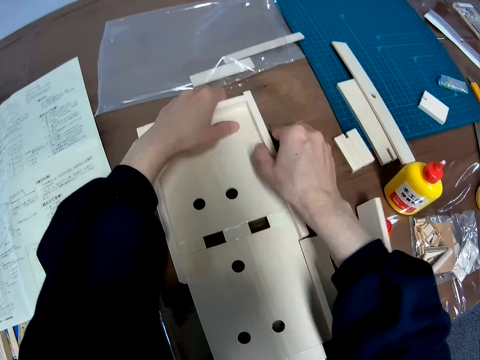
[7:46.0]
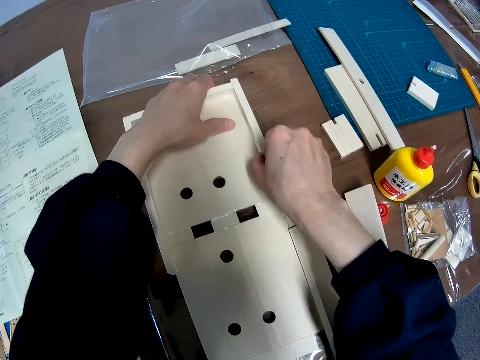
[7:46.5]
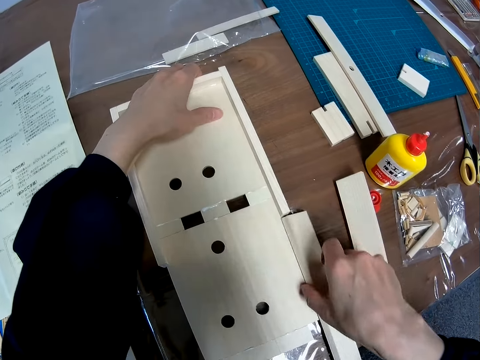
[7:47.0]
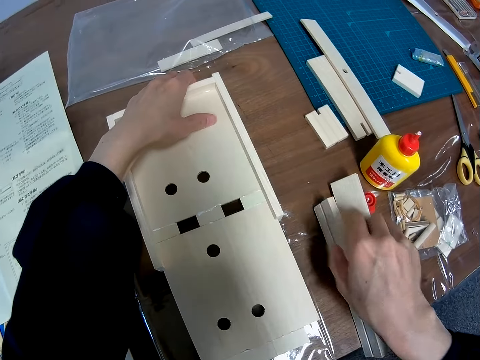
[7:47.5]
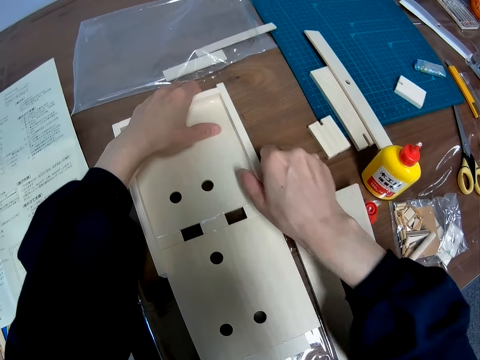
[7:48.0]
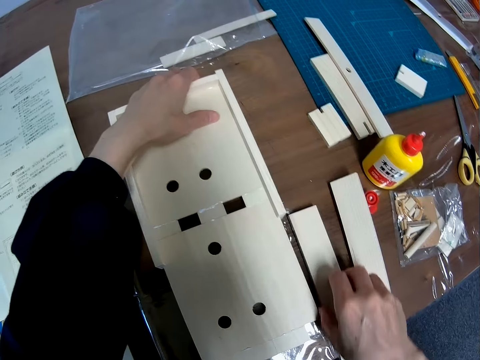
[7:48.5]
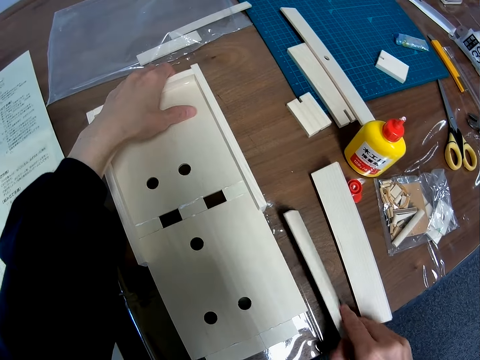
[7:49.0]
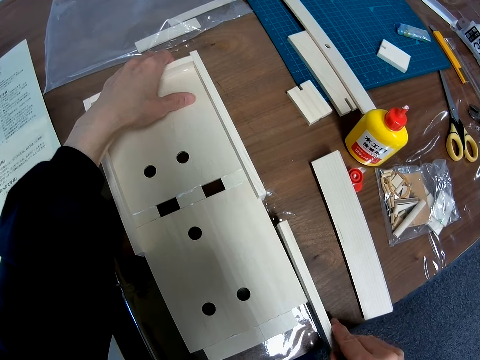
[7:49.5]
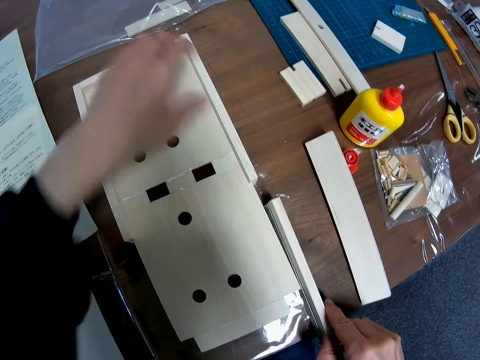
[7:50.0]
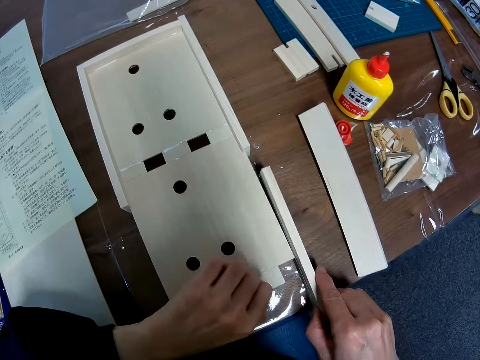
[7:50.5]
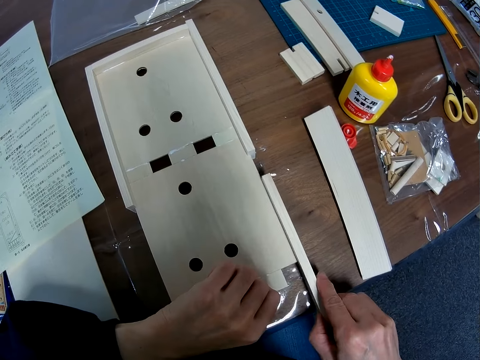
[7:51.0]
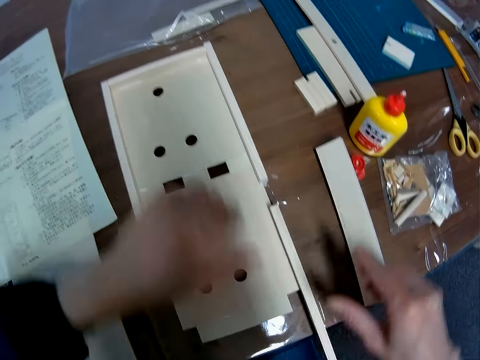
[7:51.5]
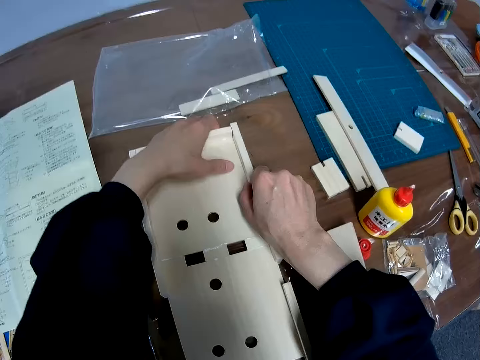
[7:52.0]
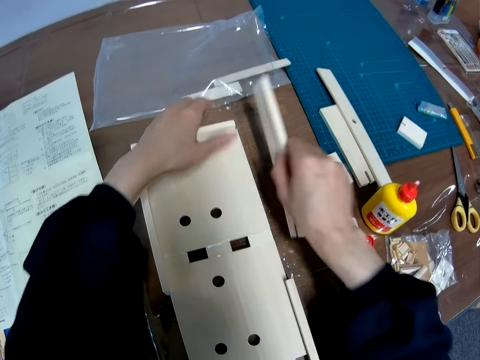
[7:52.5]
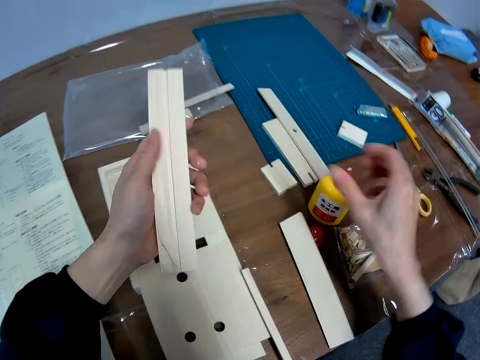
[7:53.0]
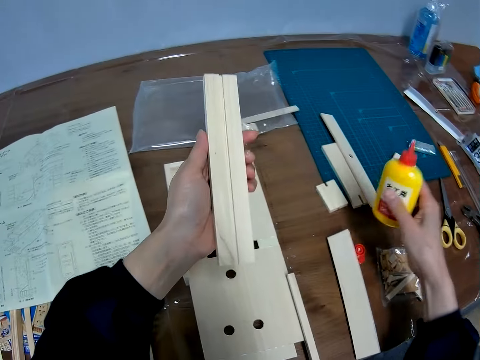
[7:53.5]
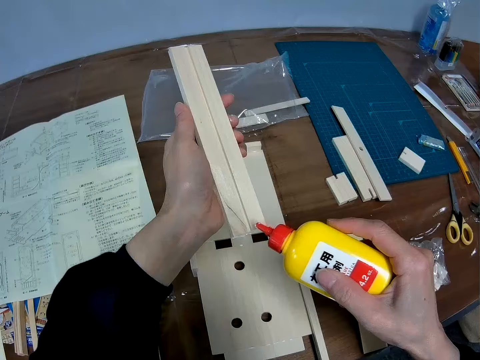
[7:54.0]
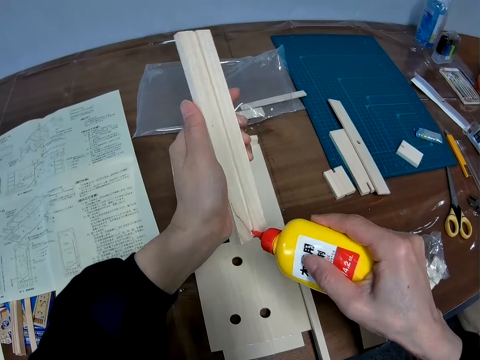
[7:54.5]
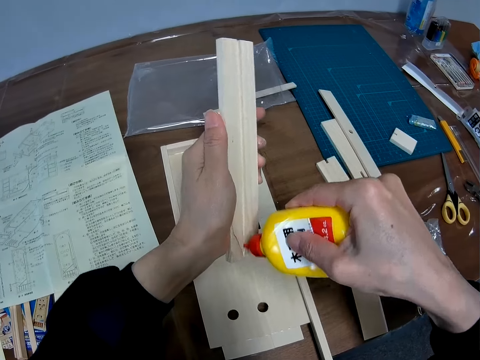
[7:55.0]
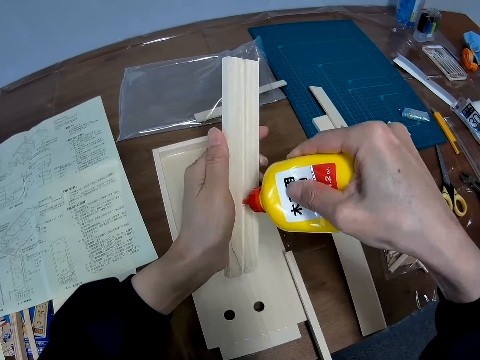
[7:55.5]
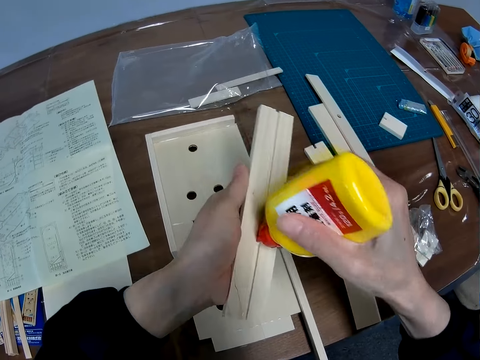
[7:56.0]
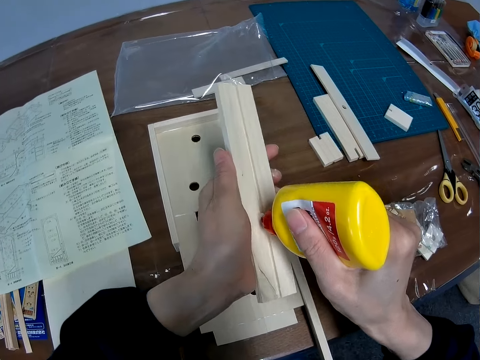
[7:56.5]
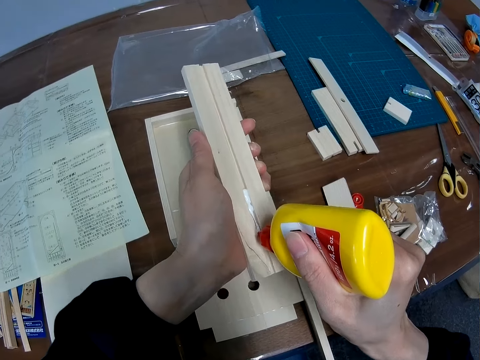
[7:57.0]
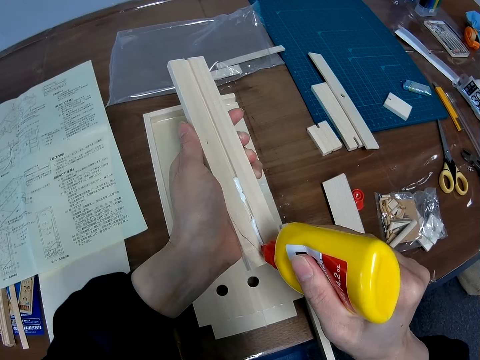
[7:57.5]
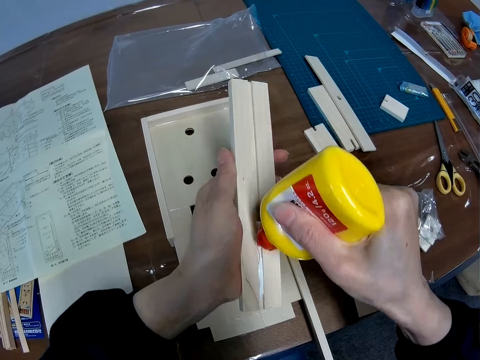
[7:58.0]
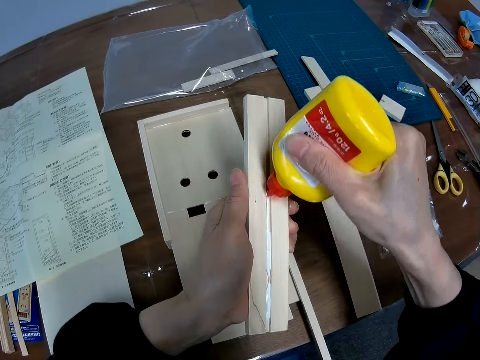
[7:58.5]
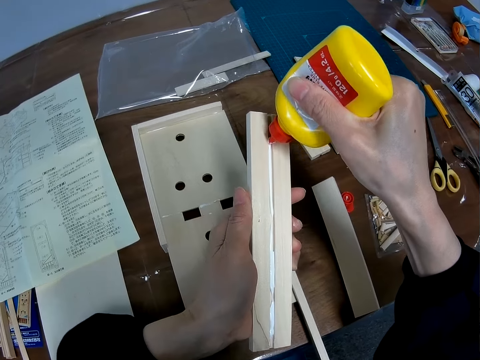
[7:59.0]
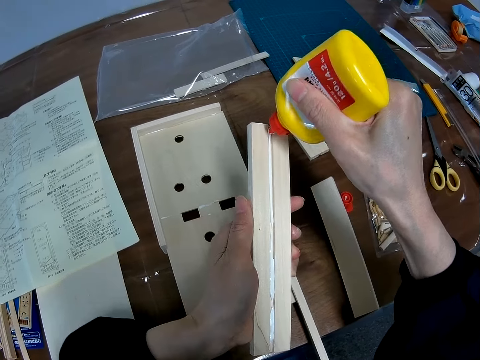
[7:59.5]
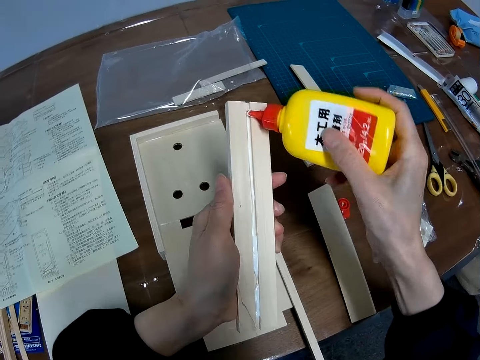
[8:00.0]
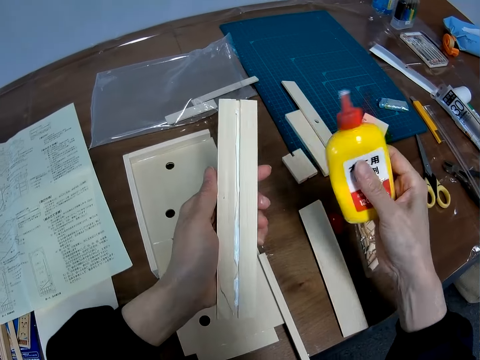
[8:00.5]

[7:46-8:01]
The camera wearer removes the fifth small board wood from the big one. They put the fifth small board wood back on the big board wood. They remove the third small board wood from the big board wood. They pick the wood glue bottle from the table. They put wood glue on the third small board wood.

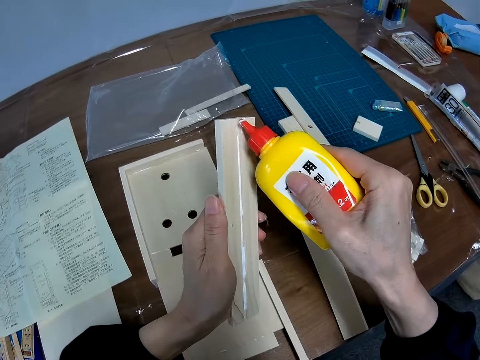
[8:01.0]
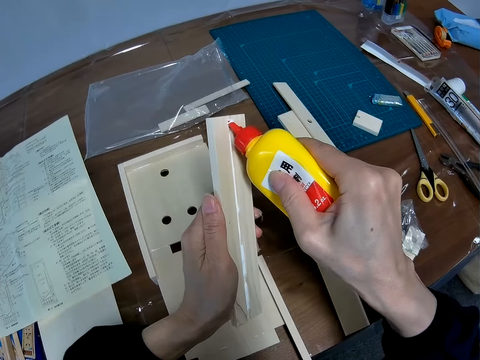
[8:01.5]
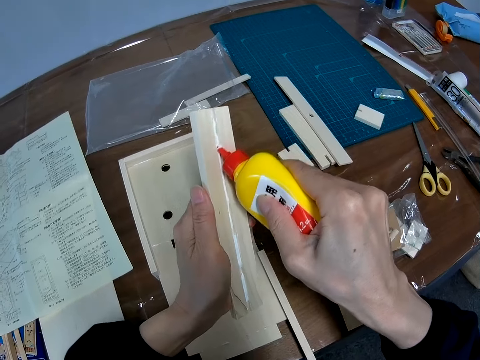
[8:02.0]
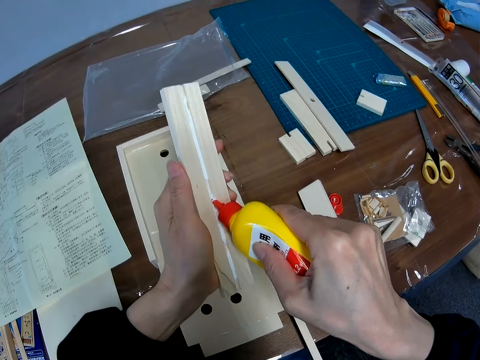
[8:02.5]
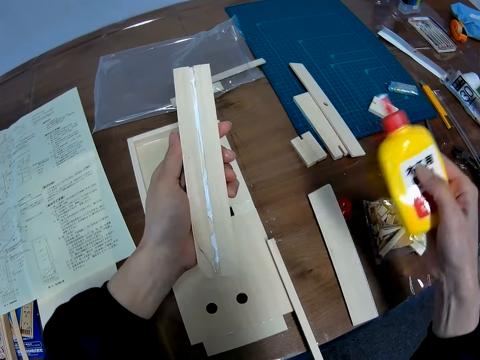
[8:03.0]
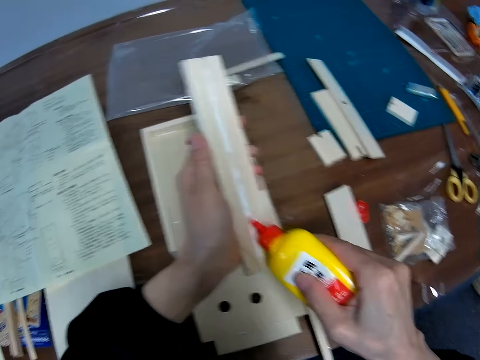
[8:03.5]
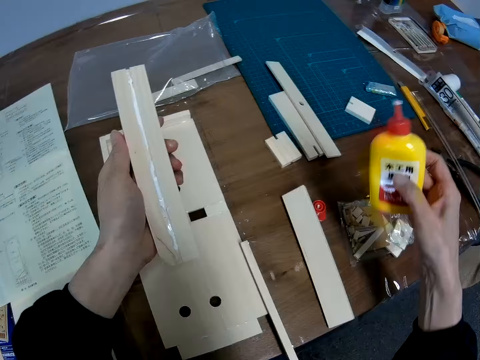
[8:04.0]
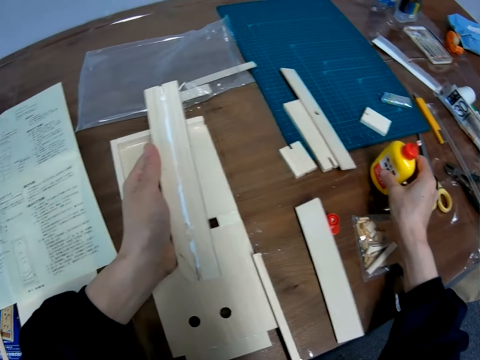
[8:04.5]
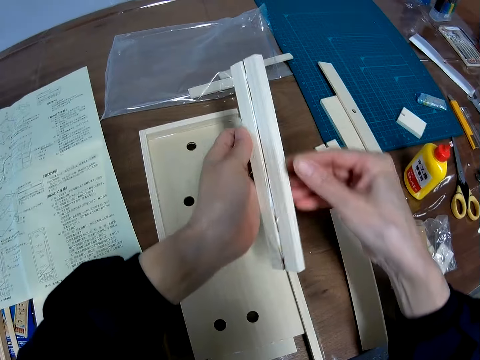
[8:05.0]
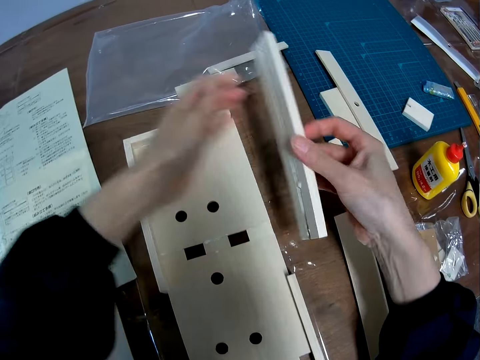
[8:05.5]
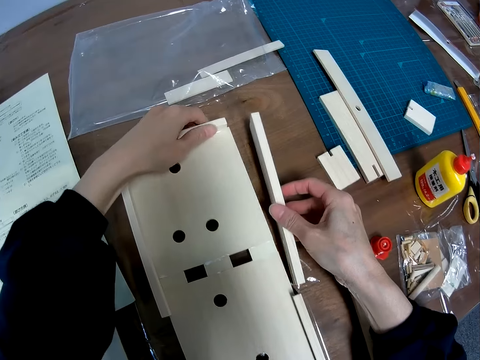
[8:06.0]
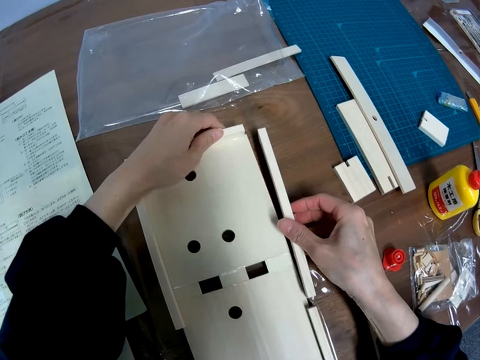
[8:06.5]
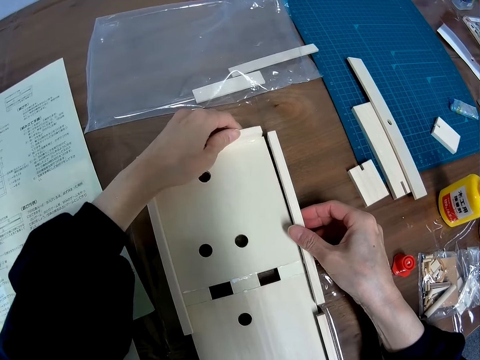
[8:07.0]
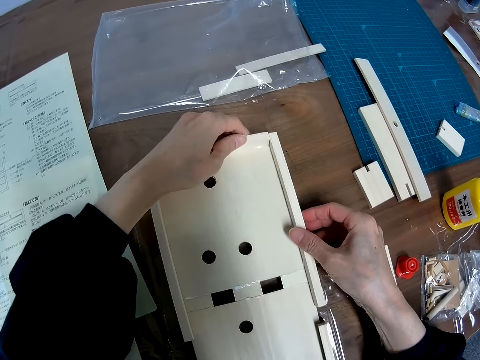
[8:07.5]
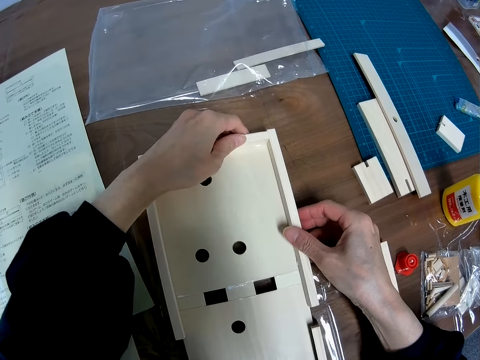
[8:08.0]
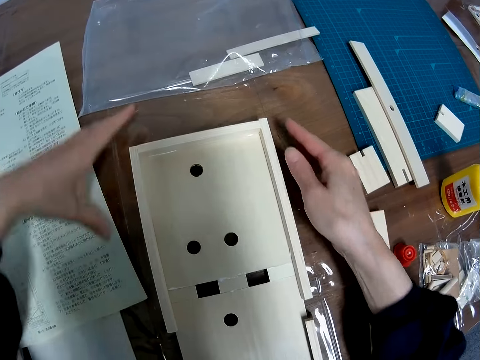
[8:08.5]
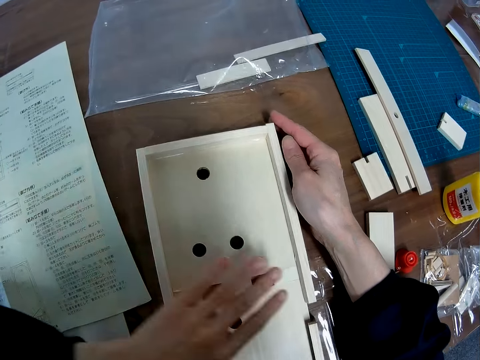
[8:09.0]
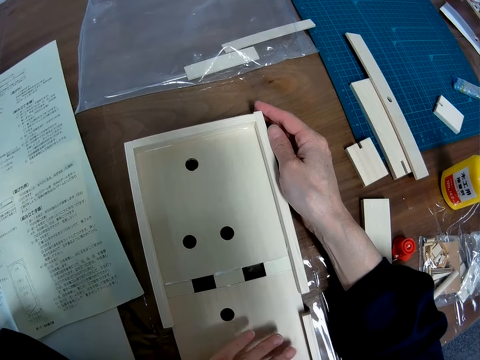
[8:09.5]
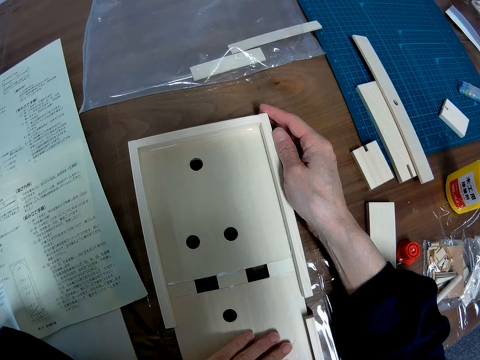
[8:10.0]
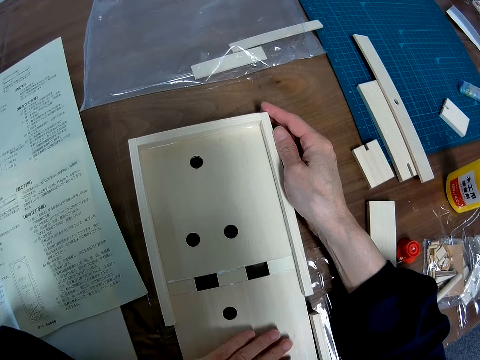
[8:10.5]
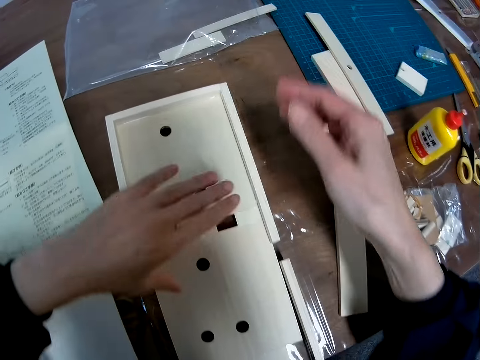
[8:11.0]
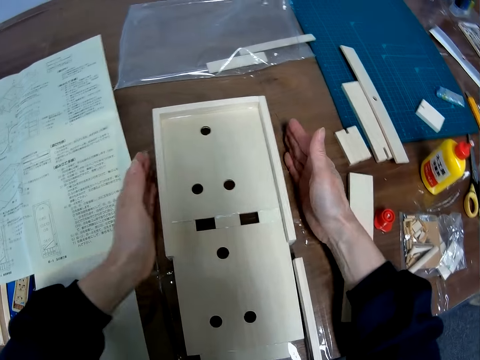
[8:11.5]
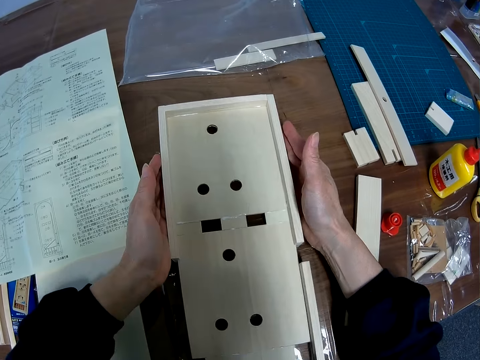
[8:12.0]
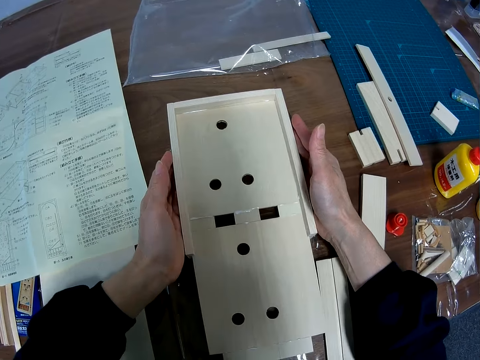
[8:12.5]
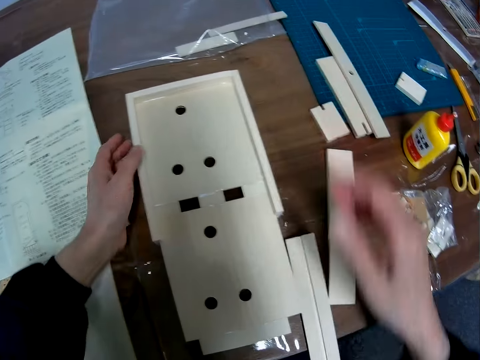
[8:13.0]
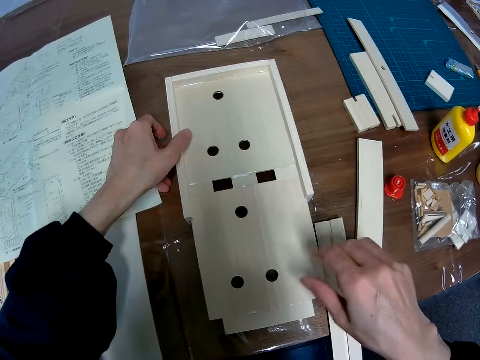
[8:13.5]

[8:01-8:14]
The camera wearer puts the wood glue bottle on the table. He joins the third small board wood with the big board wood. He touches the third and second small woods with his hand.
